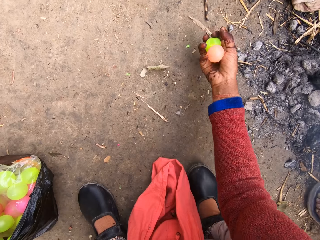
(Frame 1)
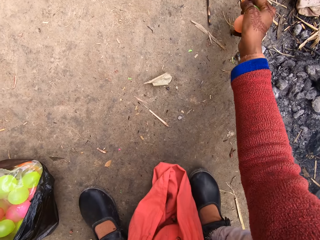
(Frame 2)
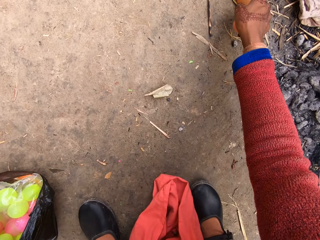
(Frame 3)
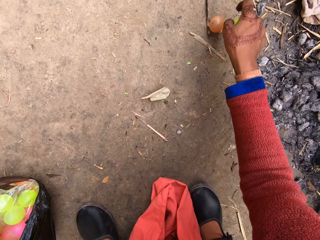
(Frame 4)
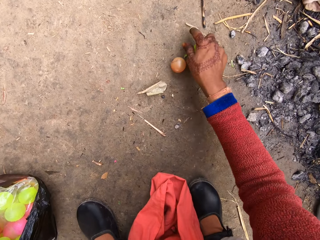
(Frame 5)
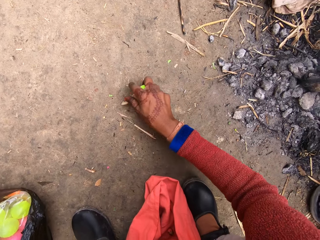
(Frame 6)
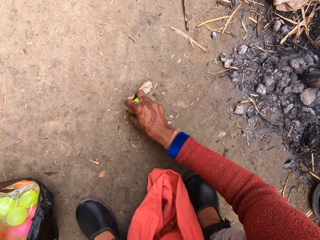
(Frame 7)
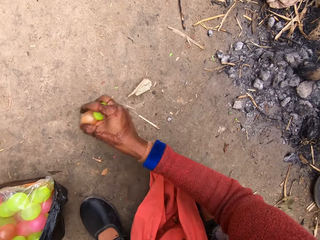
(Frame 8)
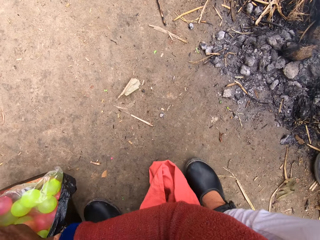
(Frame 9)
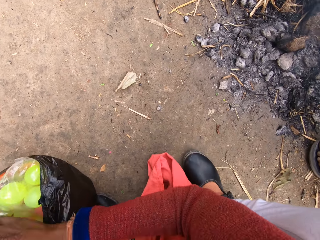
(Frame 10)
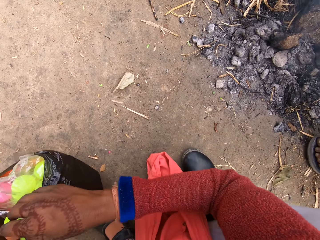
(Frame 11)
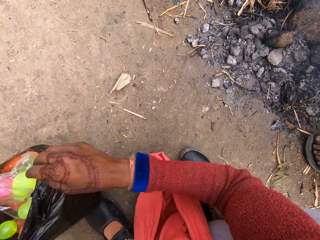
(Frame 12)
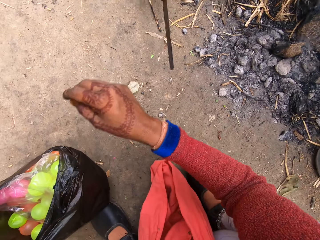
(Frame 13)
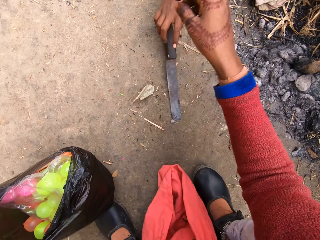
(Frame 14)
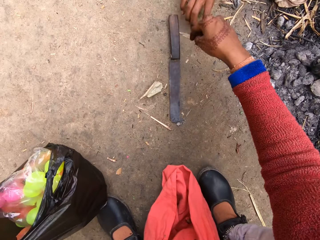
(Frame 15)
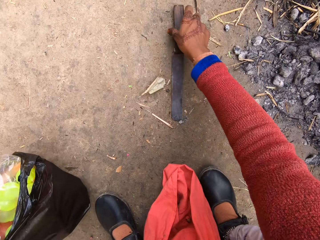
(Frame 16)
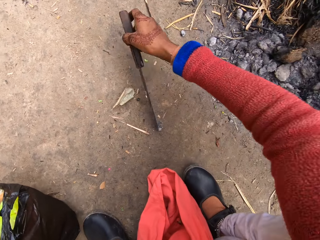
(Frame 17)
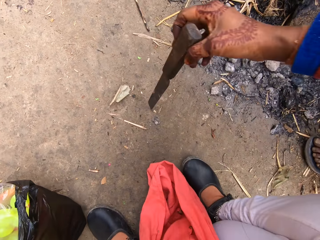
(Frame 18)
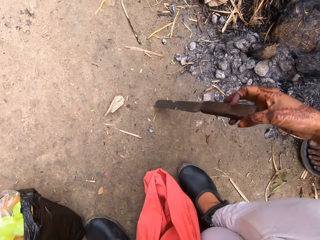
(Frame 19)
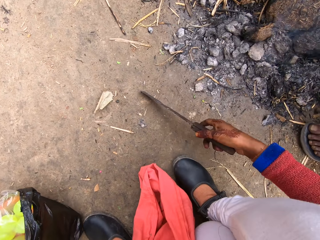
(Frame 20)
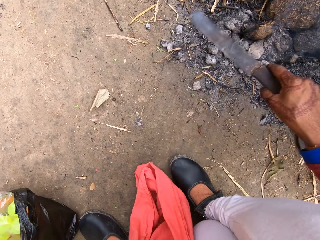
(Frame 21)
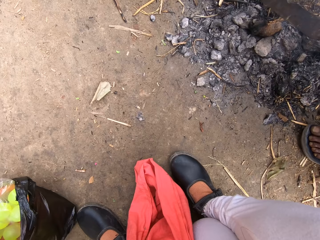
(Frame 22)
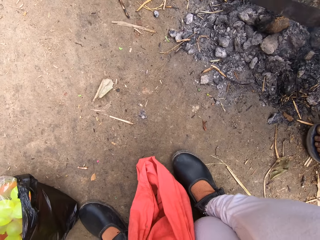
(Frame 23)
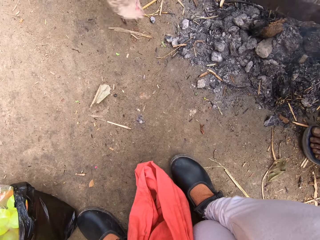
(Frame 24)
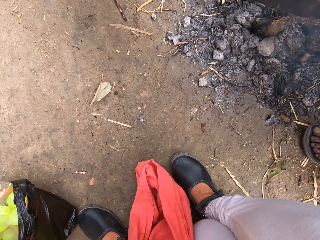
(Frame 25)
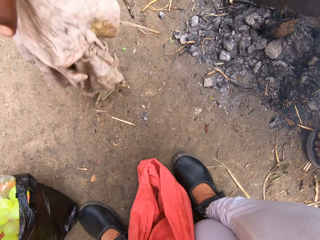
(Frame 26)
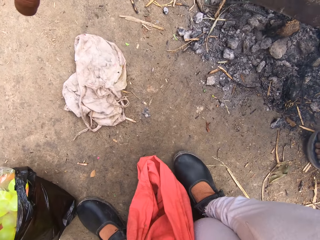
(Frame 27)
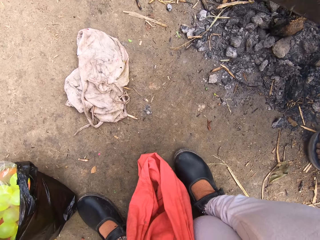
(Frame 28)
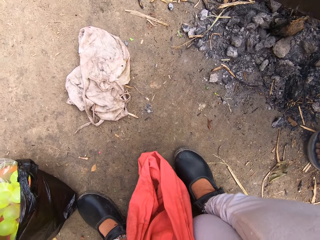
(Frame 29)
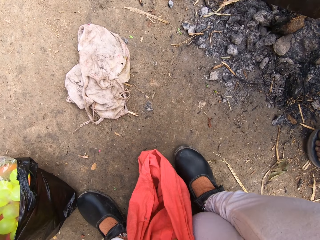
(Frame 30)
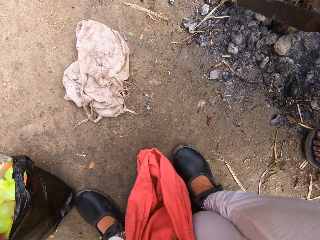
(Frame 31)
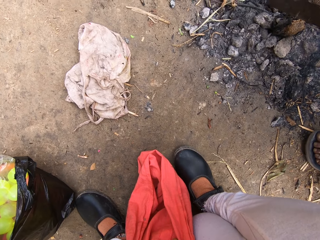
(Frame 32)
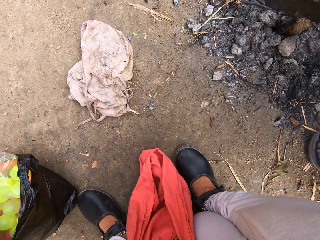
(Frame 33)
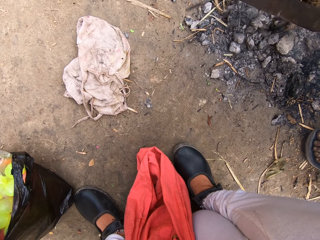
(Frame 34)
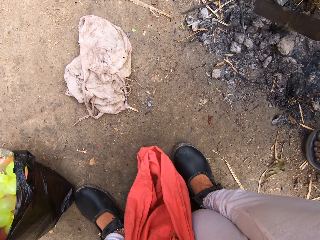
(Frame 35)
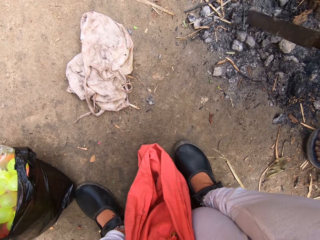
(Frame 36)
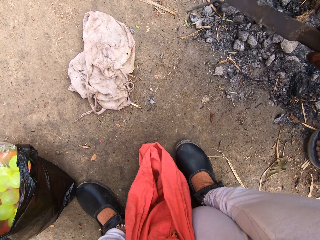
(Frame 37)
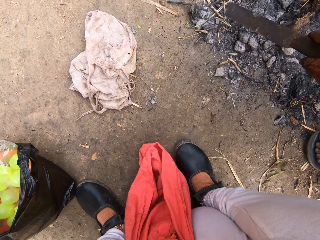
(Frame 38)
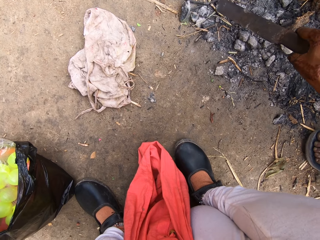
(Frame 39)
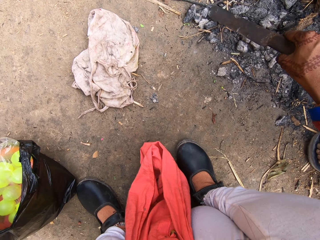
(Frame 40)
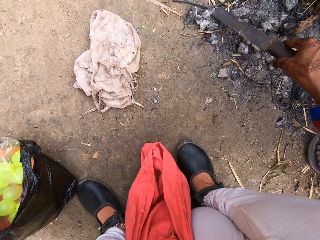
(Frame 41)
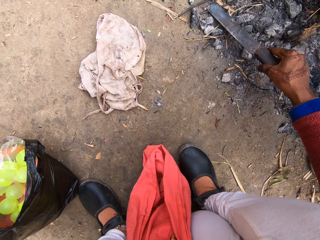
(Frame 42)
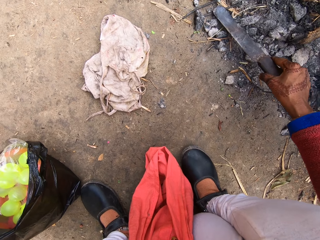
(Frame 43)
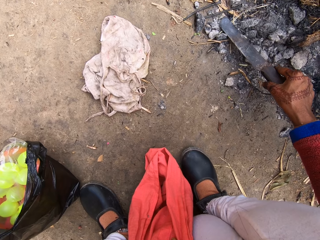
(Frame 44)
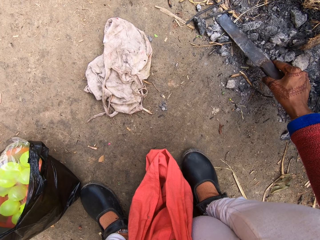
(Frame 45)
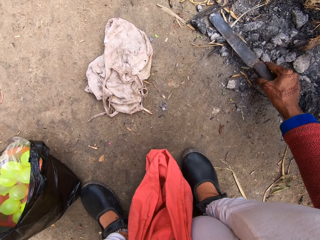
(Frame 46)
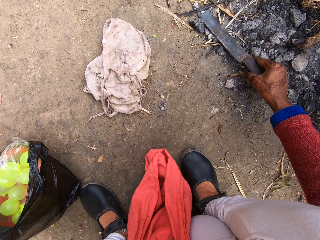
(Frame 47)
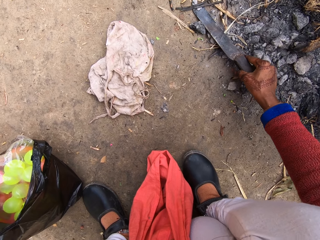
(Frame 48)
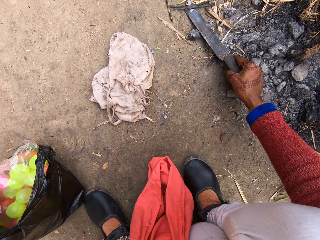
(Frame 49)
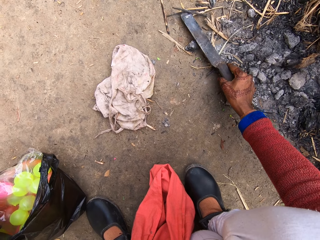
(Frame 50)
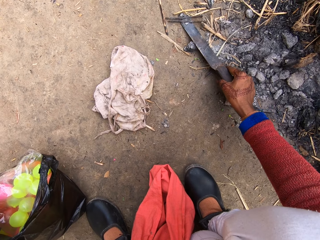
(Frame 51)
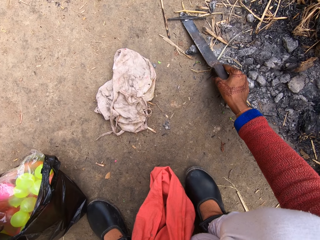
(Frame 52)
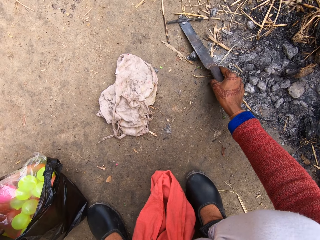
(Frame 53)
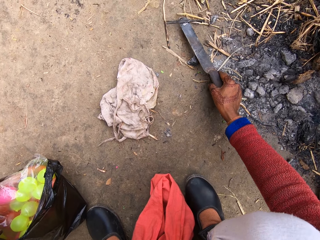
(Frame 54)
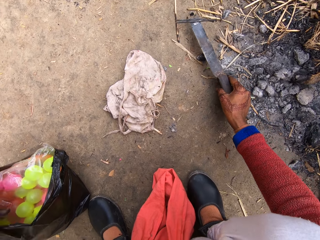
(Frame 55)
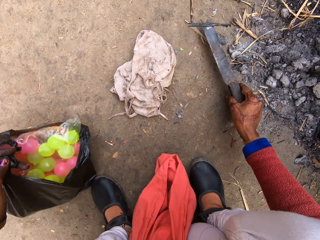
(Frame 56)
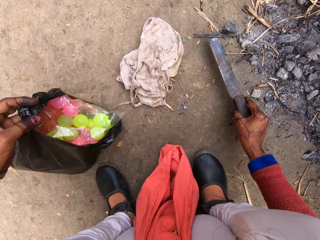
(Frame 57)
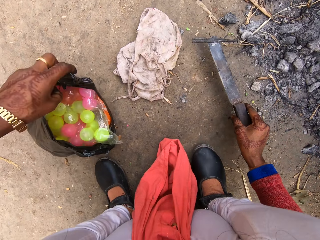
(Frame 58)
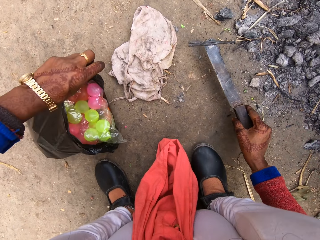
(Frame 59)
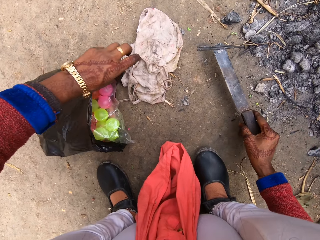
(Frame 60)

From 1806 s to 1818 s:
The man squats next to the camera wearer. The camera wearer puts the small plastic balls in a paper bag. The boy puts a machete or knife on the ground. The camera wearer turns the knife on the ground and picks up the machete on the ground. The man squats next to the camera wearer. The camera wearer carries the knife and moves nails from the fireplace with the machete. The boy drops a piece of cloth on the ground. The camera wearer picks up the nails with the machete on the ground. They carry the nails with the knife.

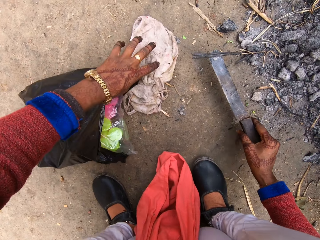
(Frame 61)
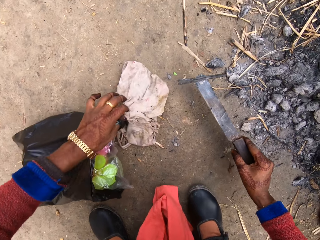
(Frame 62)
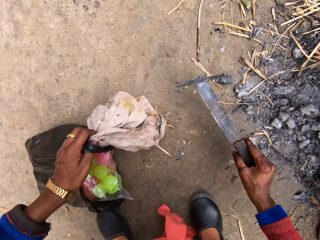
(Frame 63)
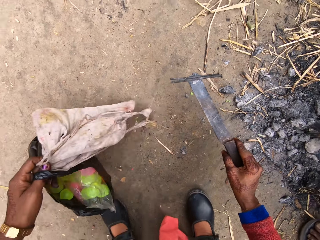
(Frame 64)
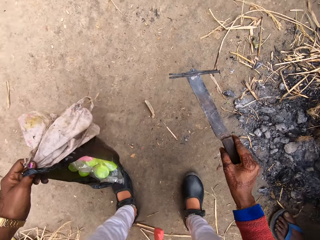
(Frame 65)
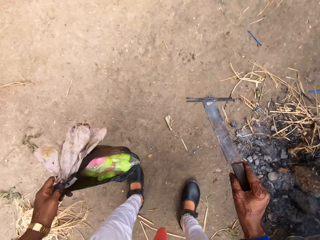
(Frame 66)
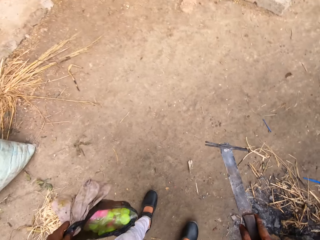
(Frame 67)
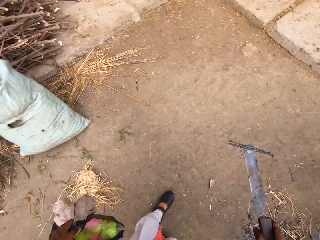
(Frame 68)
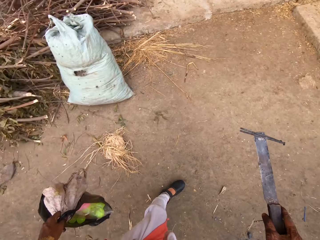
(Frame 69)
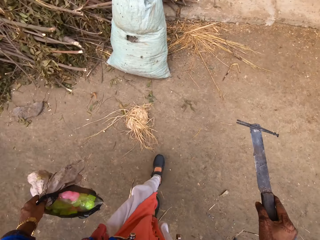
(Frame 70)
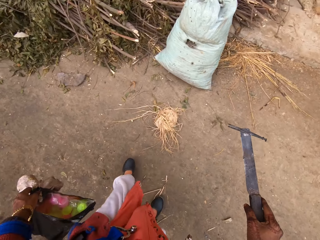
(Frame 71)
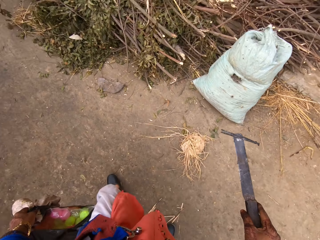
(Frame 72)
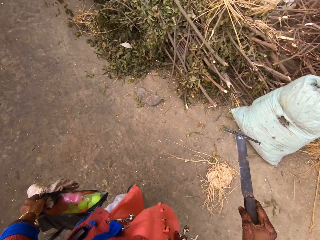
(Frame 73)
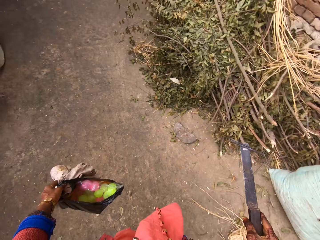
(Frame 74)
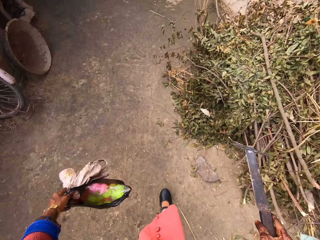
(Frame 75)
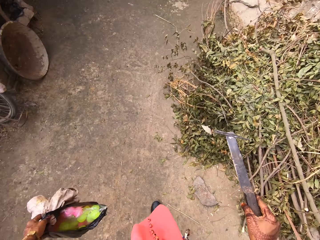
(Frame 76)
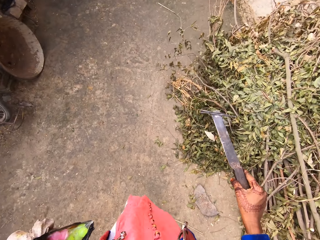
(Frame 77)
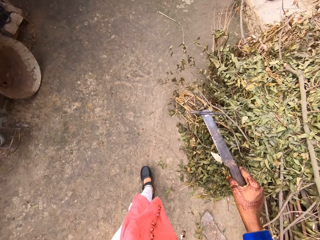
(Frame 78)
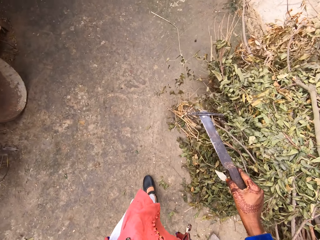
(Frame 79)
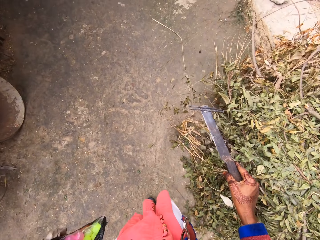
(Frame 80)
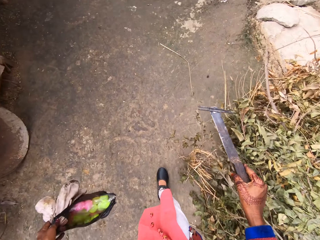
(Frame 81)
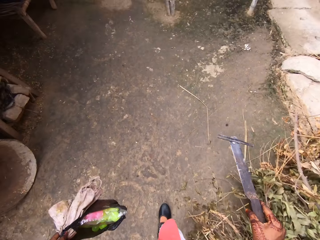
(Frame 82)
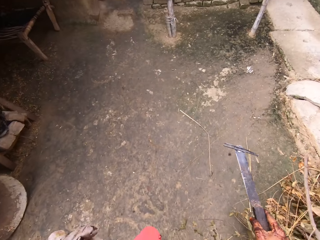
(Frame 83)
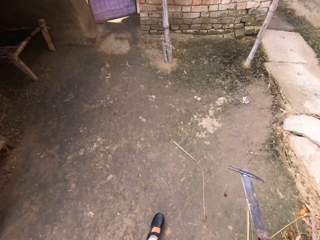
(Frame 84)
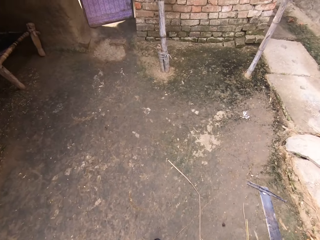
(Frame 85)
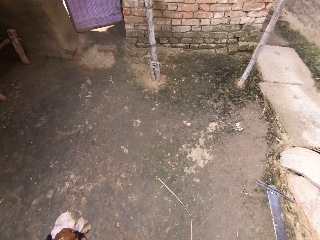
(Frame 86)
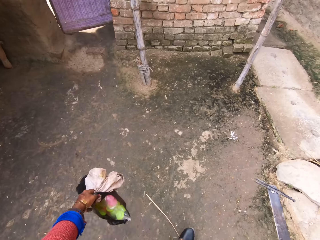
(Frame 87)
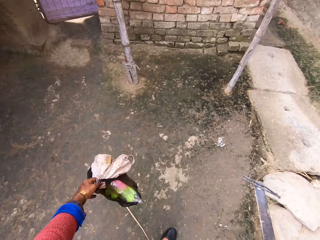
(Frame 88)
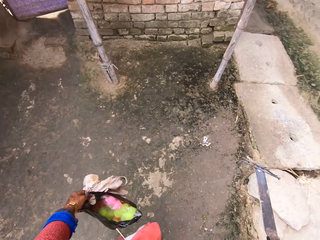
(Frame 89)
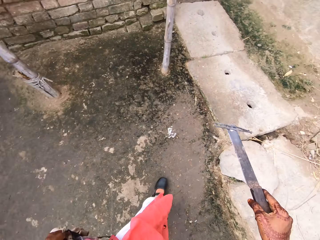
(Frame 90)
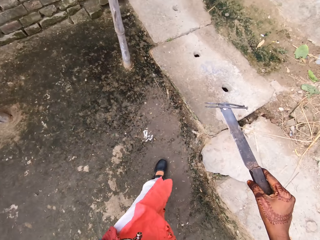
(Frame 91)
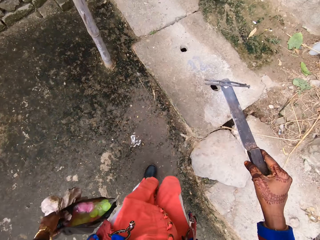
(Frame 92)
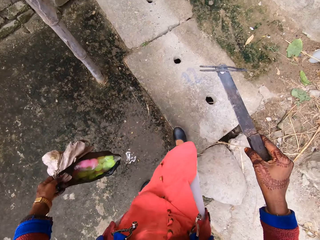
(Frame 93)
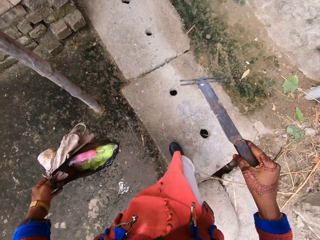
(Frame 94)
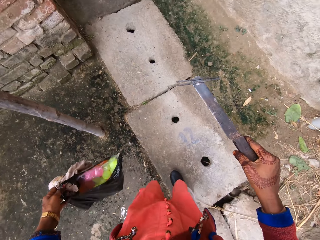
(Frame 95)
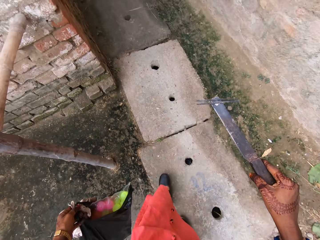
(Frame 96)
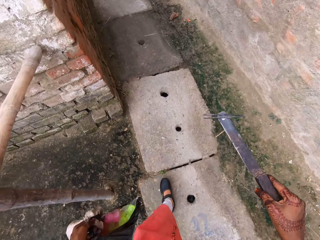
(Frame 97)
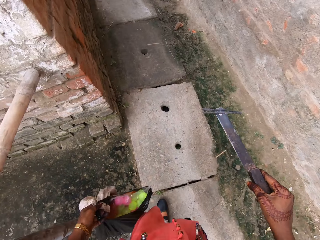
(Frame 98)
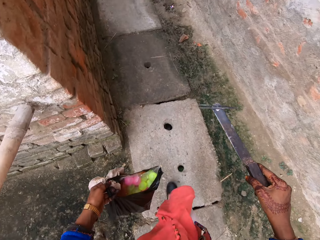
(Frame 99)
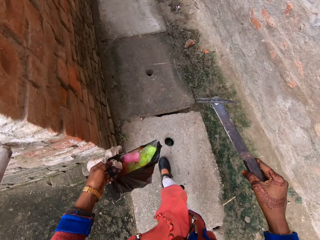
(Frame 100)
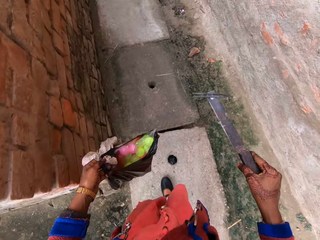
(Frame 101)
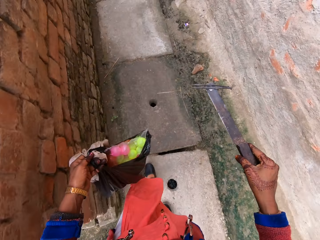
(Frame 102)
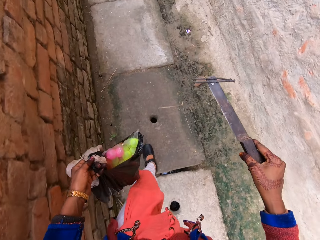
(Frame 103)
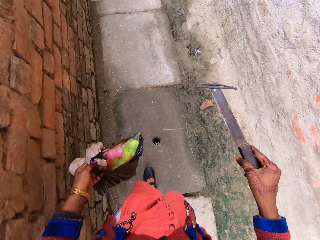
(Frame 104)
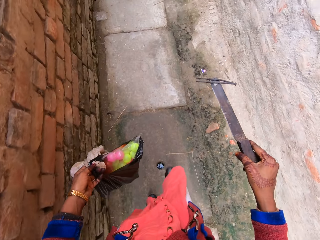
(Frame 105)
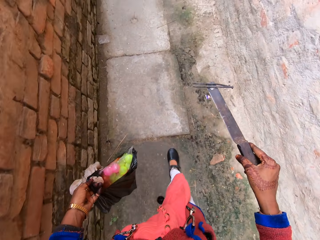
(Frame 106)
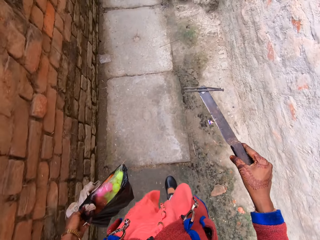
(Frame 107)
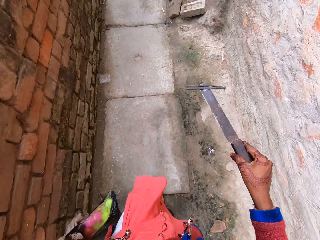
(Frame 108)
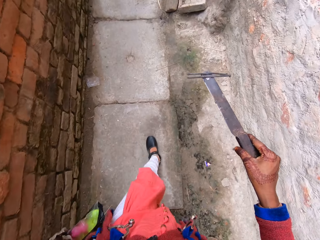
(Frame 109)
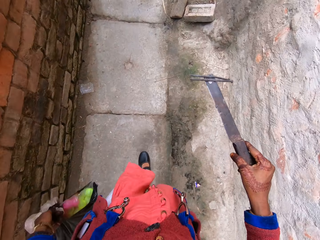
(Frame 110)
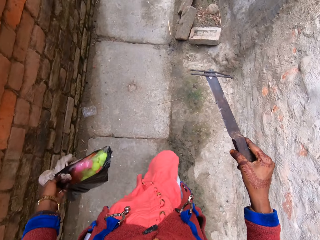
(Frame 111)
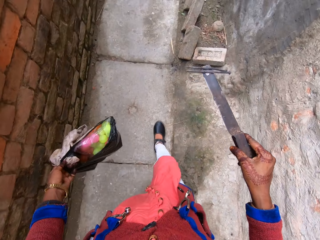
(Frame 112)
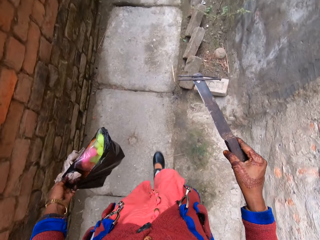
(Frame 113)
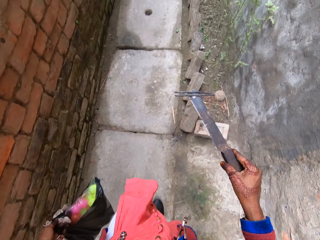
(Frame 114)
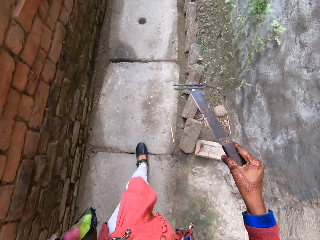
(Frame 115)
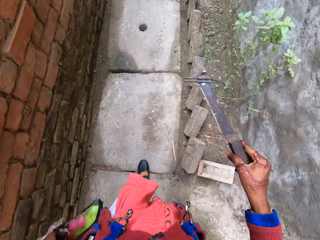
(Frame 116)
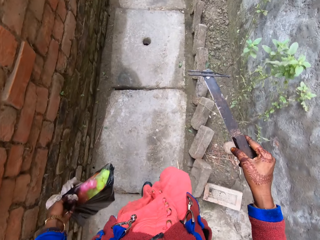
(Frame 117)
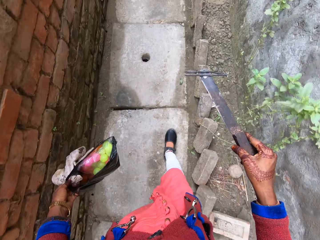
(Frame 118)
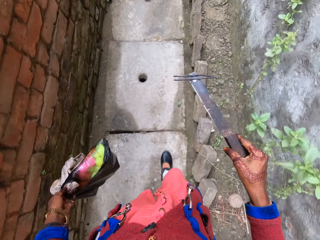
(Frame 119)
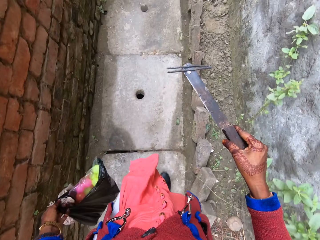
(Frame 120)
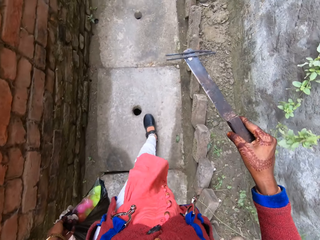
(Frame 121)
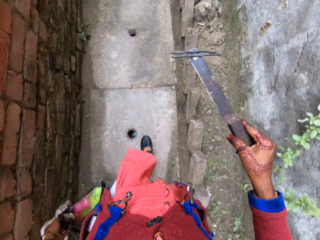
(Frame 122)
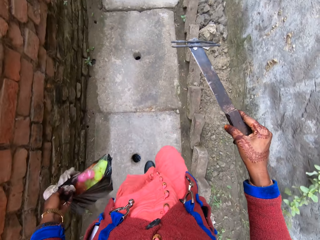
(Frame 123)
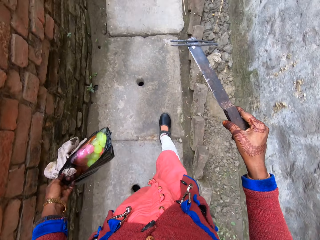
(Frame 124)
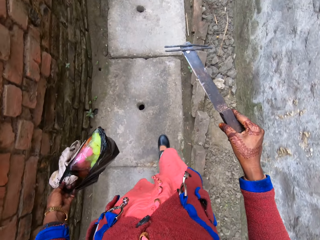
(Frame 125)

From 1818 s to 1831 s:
The camera wearer picks up a piece of cloth on the ground. They carry the nylon together with the cloth on the ground. The man squats next to the camera wearer. The camera wearer stands up and walks towards a house.
